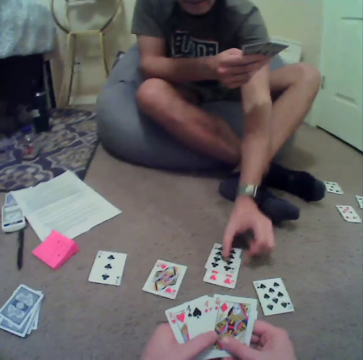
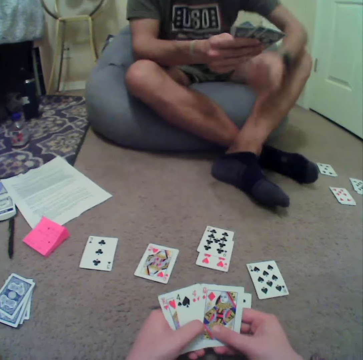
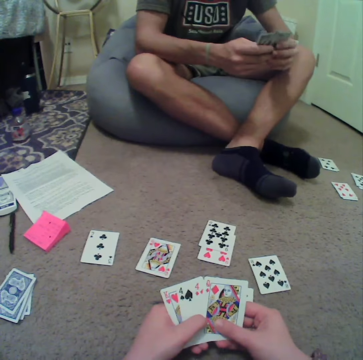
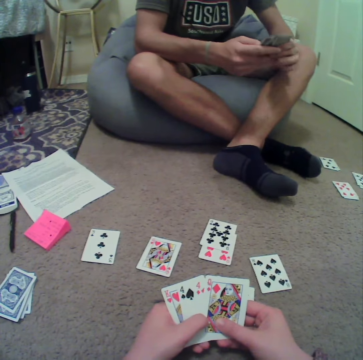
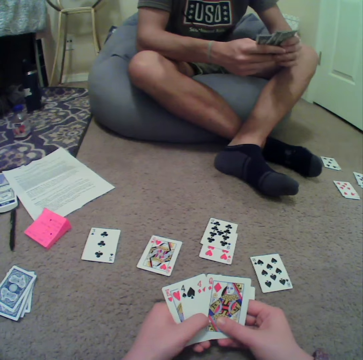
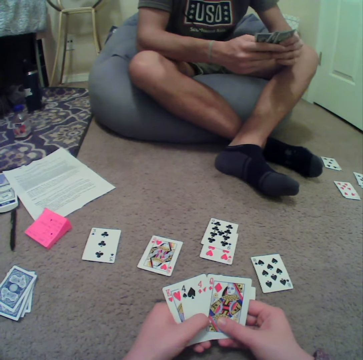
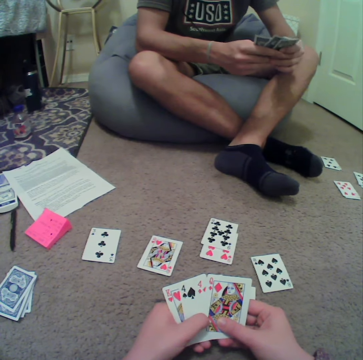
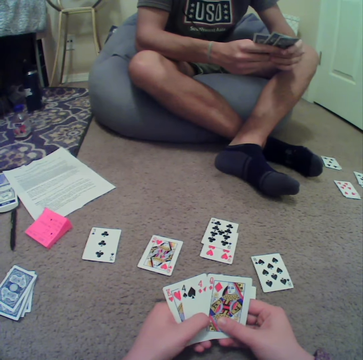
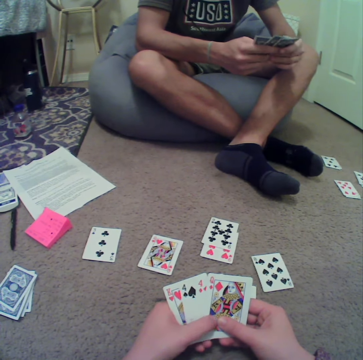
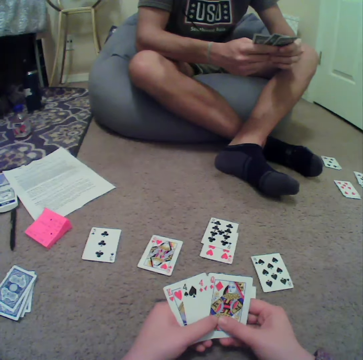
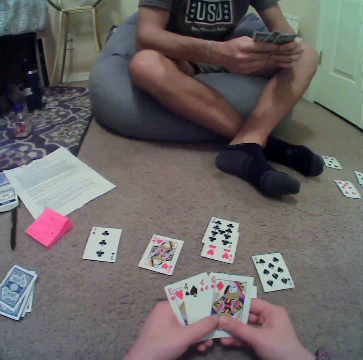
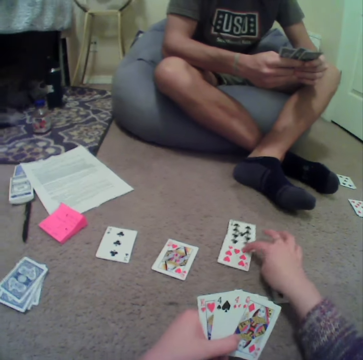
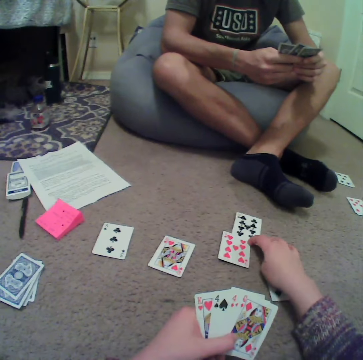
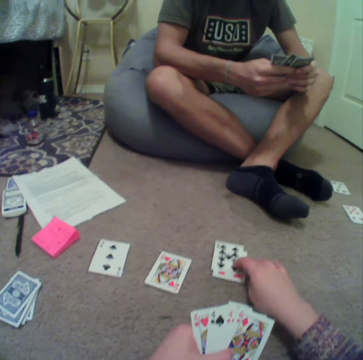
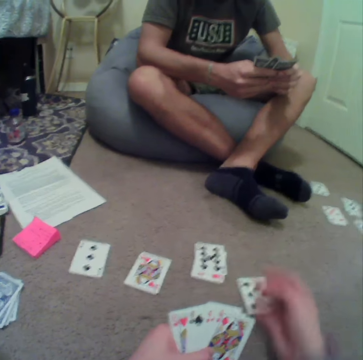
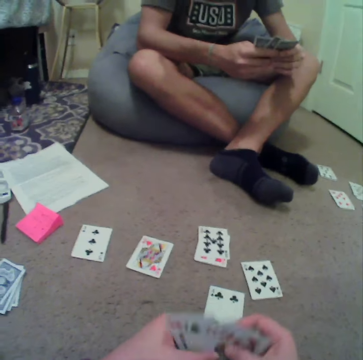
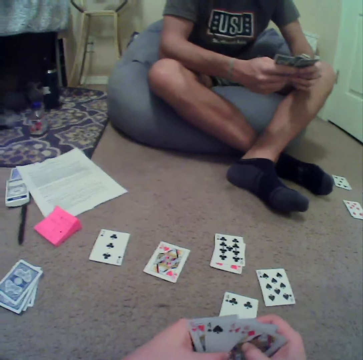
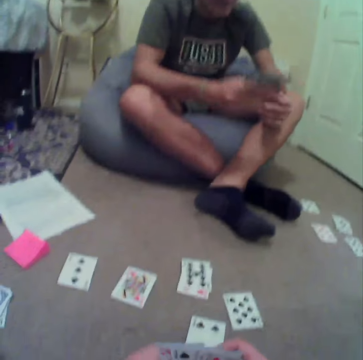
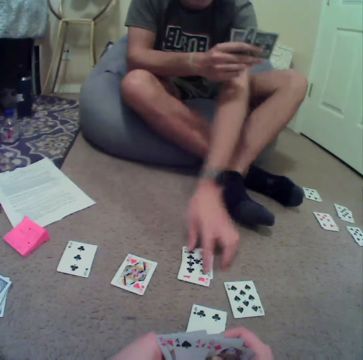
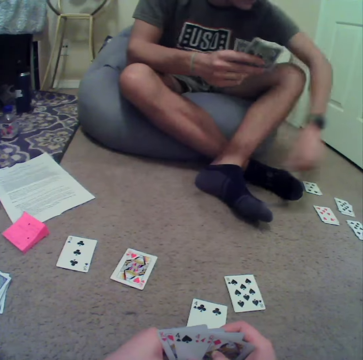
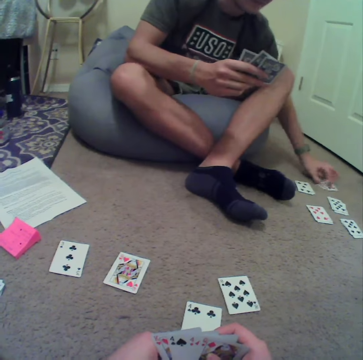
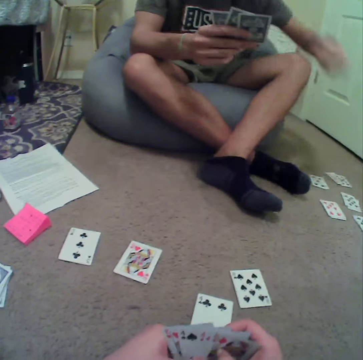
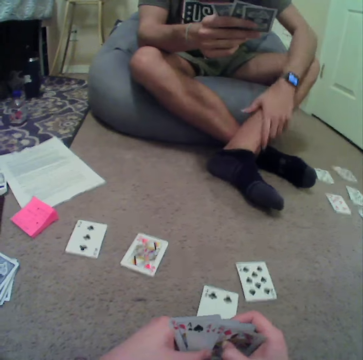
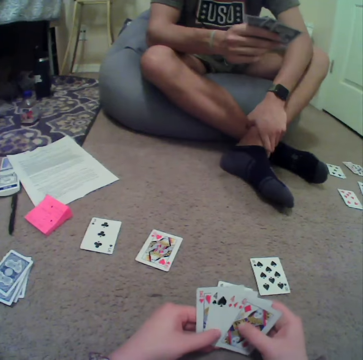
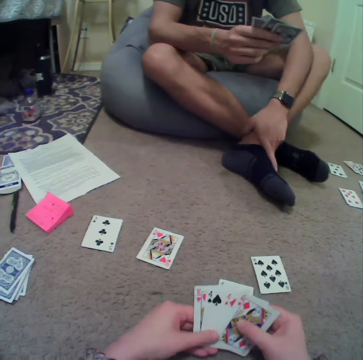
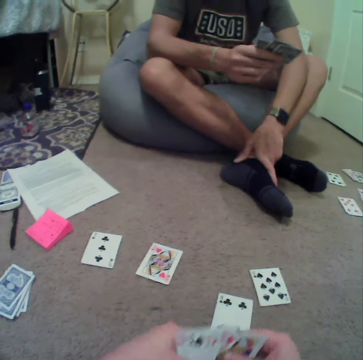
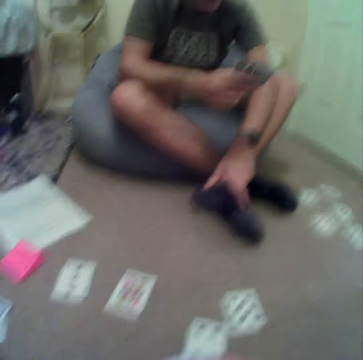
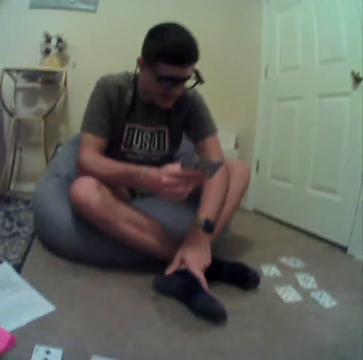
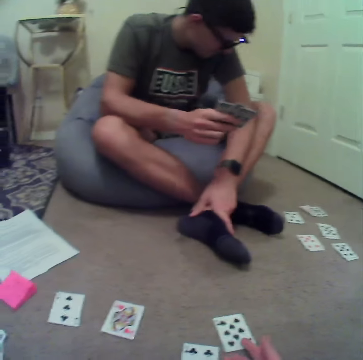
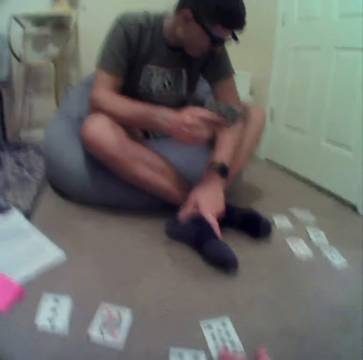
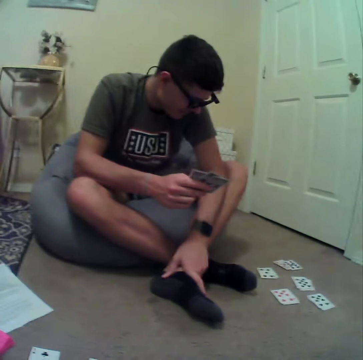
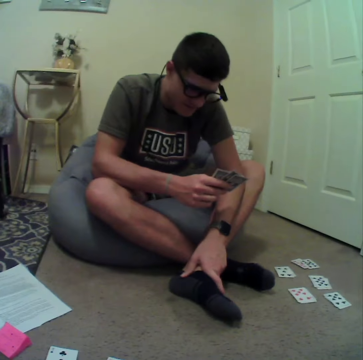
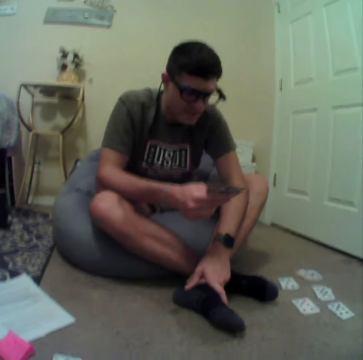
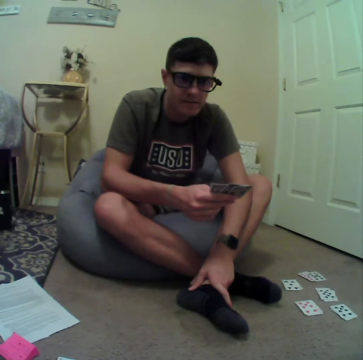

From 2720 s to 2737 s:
A man puts a playing card. The camera wearer plays cards in the room. They hold playing cards. They hold a playing card on the floor. The man plays cards in the room. The man puts a playing card. The camera wearer plays cards in the room. The man picks up playing cards on the floor and holds playing cards on the floor. The camera wearer holds playing cards. They turn to the side. The man turns to the side.

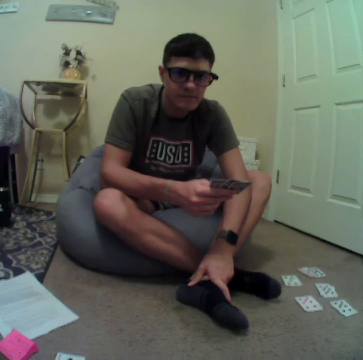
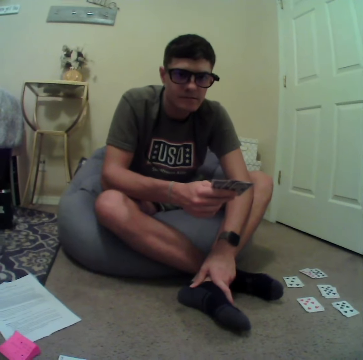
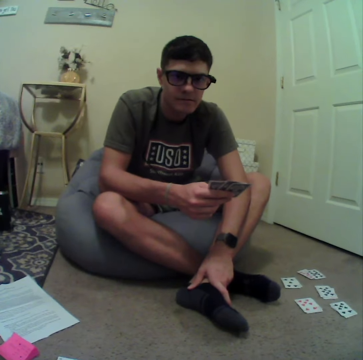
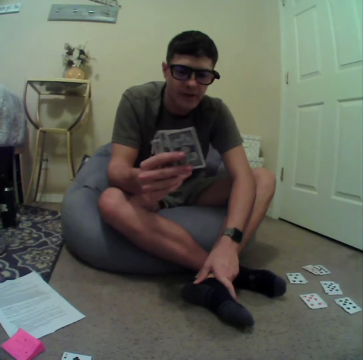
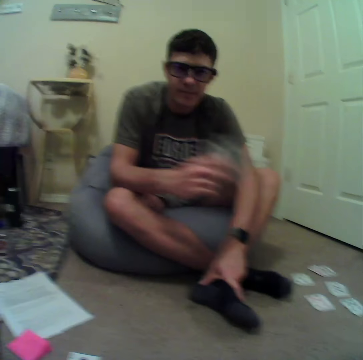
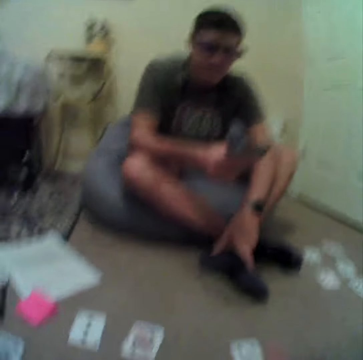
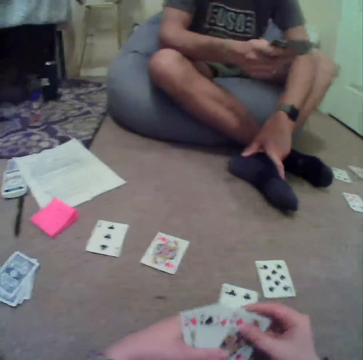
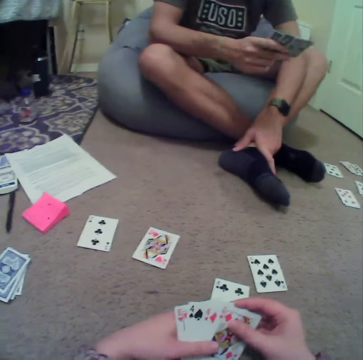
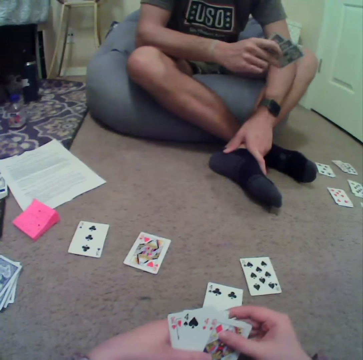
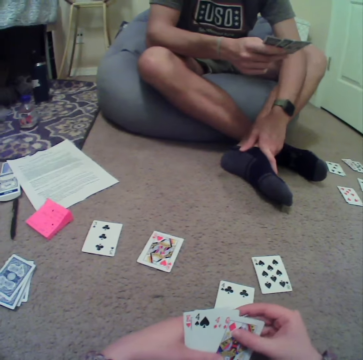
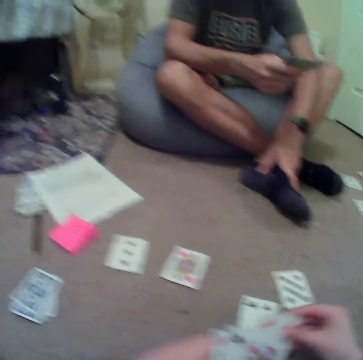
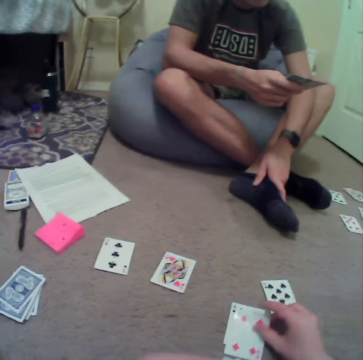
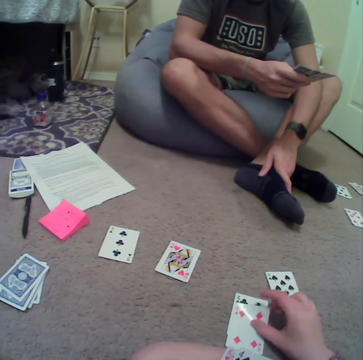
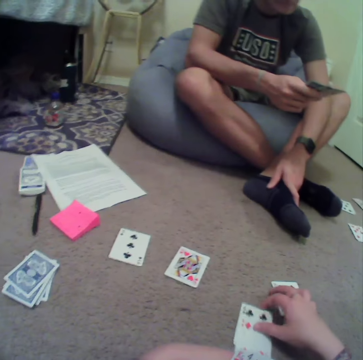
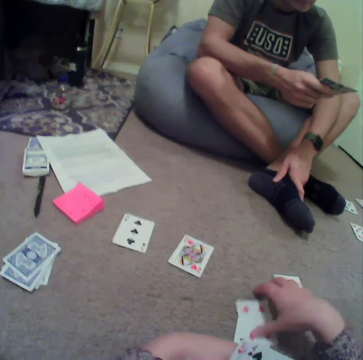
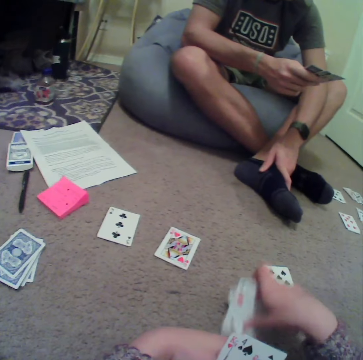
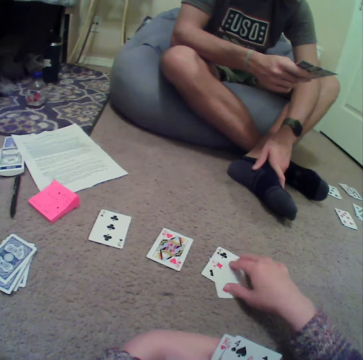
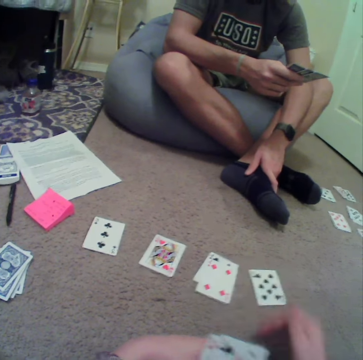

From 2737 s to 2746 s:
A man holds playing cards. The camera wearer turns to the side. They hold playing cards. The man plays cards in the room. The camera wearer puts a playing card on the floor.

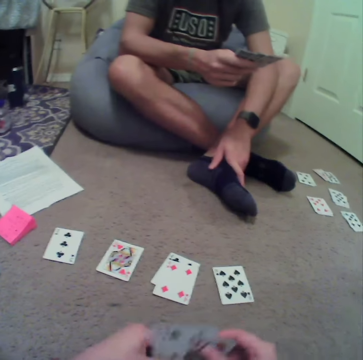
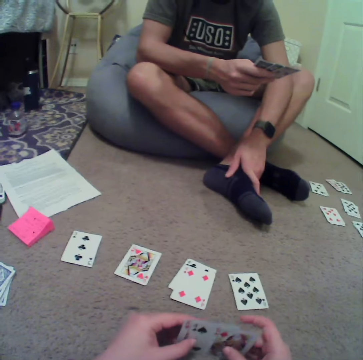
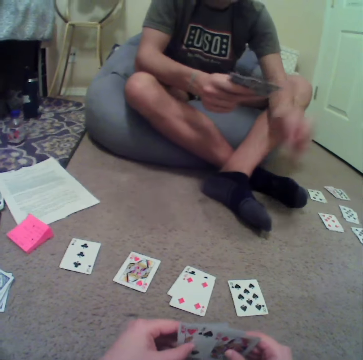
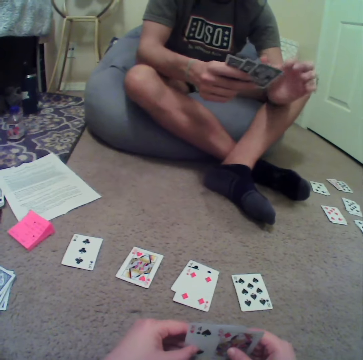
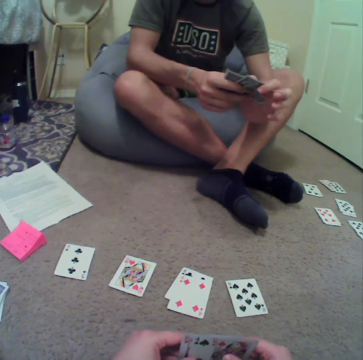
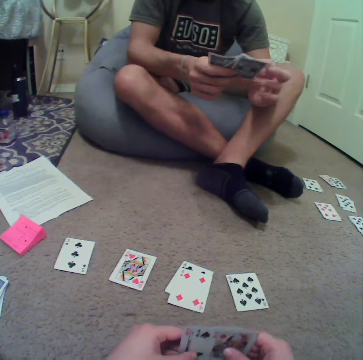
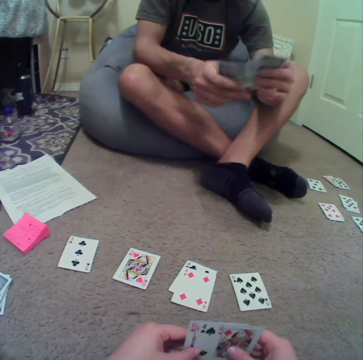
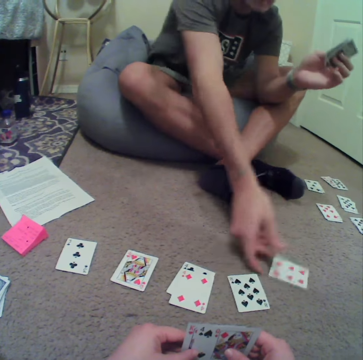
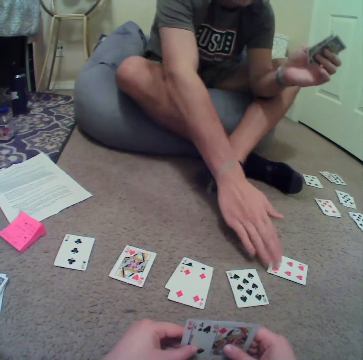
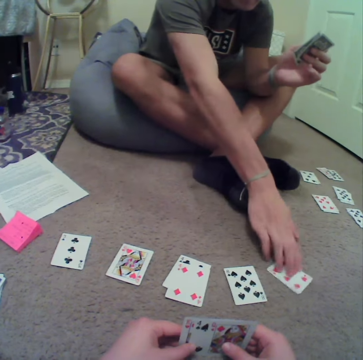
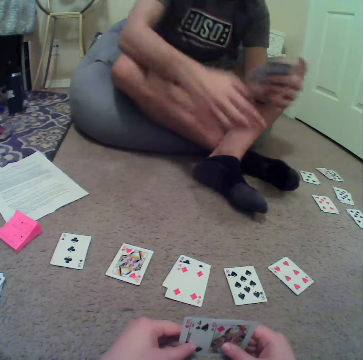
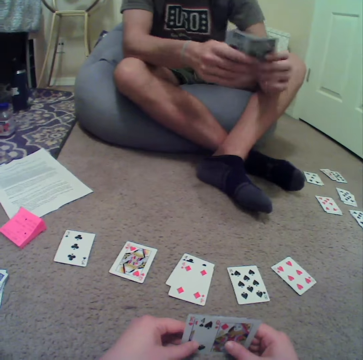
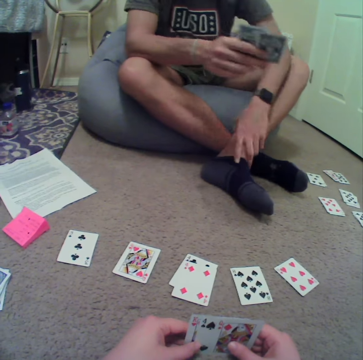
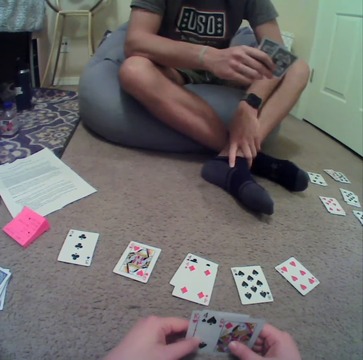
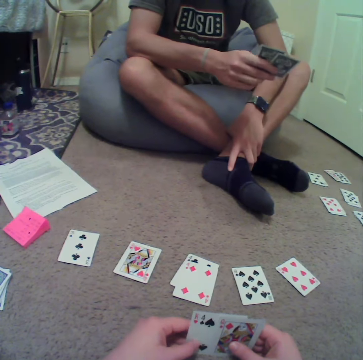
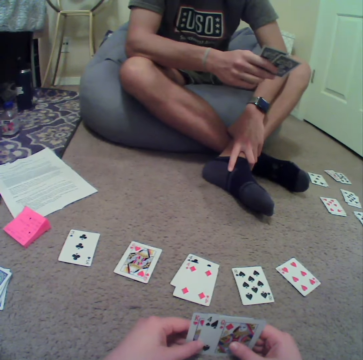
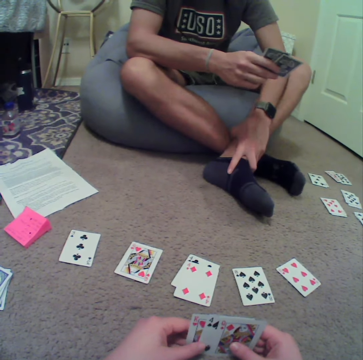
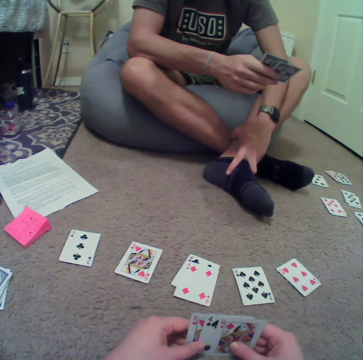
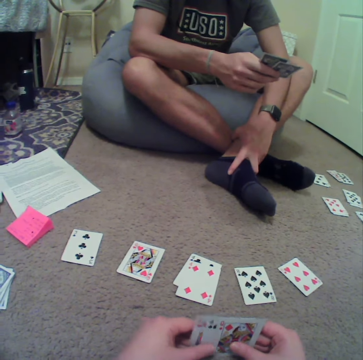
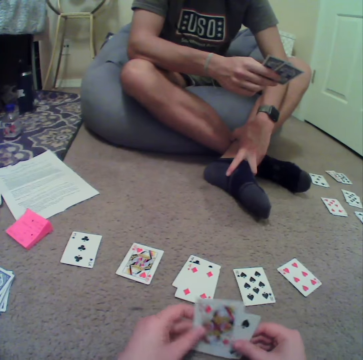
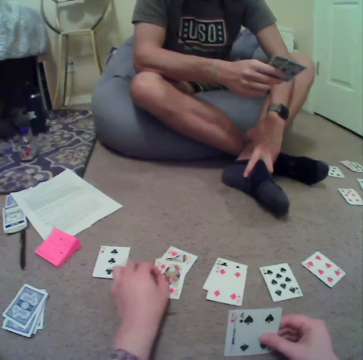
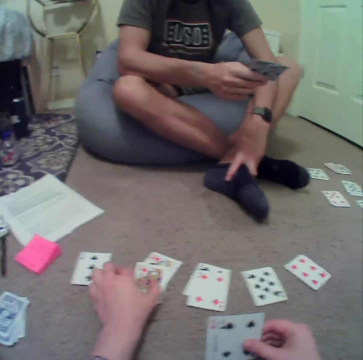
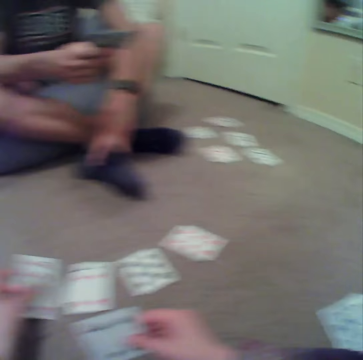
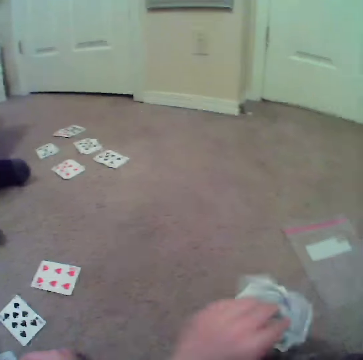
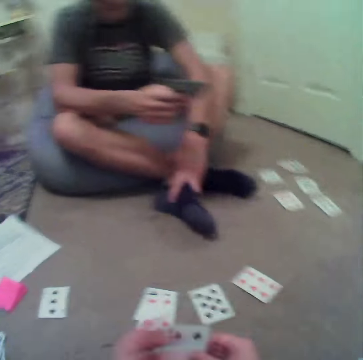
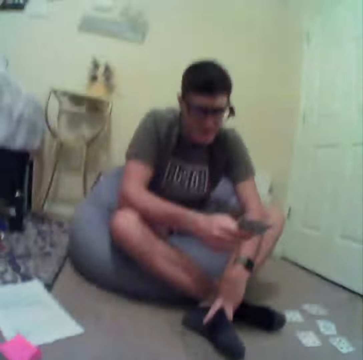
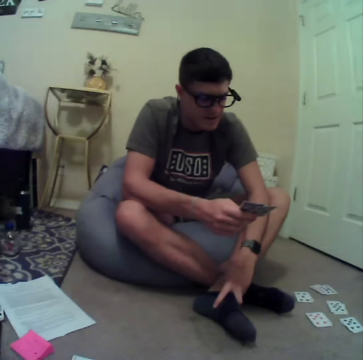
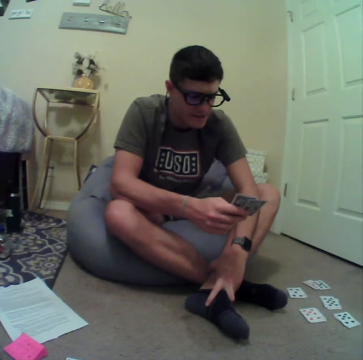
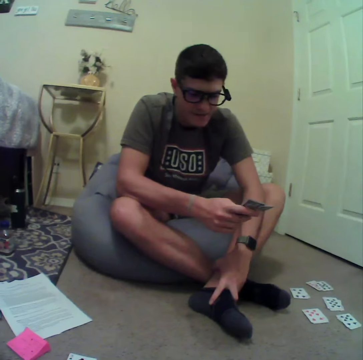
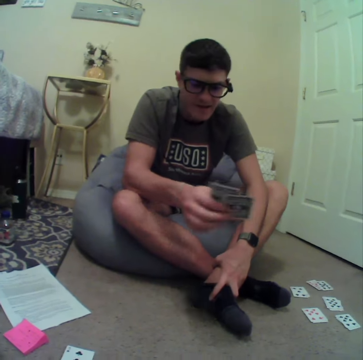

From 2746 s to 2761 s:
The camera wearer holds playing cards. A man holds playing cards. The camera wearer plays cards in the room. The man puts playing cards. The man holds playing cards. The man plays cards in the room. The camera wearer puts a playing card on the floor. They turn to the side. They put a playing card on the floor. They turn to the side. The man puts playing cards.
